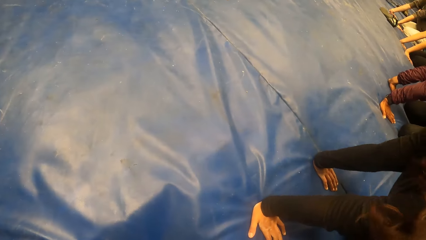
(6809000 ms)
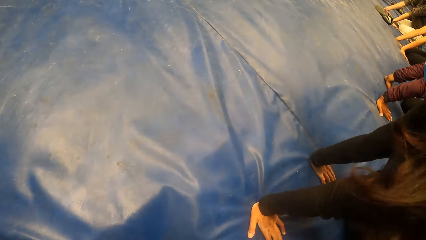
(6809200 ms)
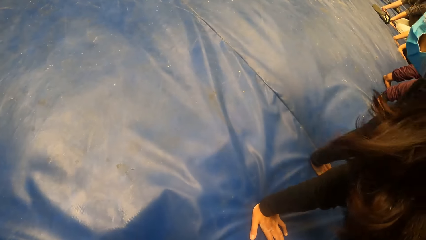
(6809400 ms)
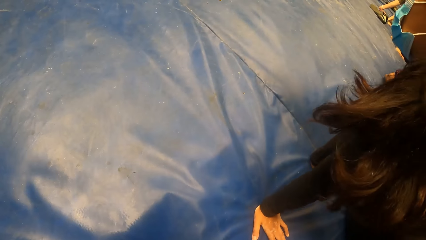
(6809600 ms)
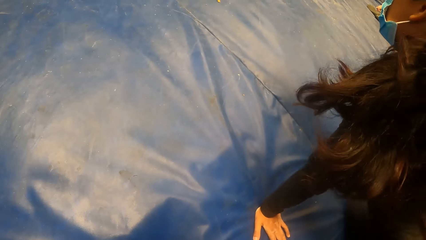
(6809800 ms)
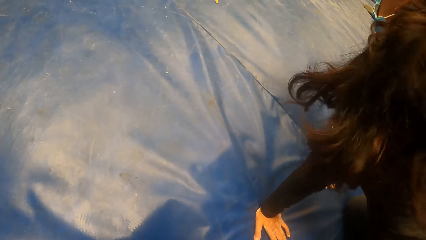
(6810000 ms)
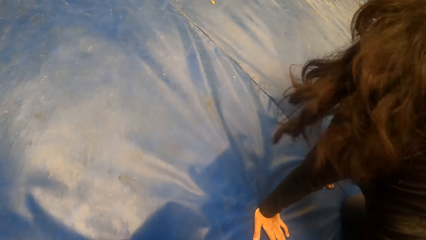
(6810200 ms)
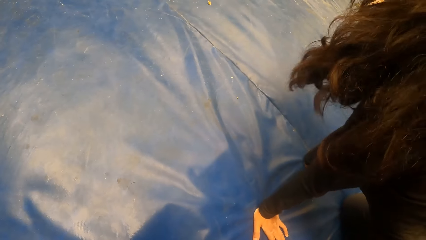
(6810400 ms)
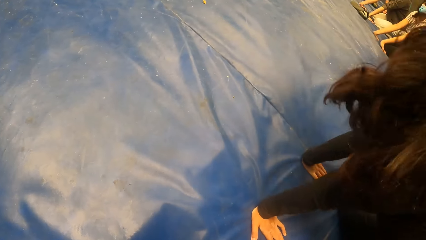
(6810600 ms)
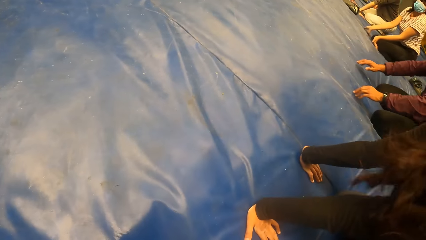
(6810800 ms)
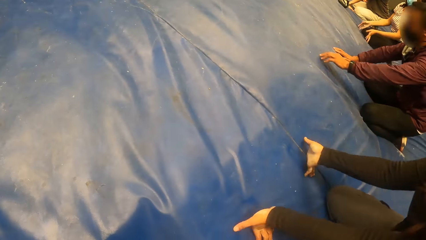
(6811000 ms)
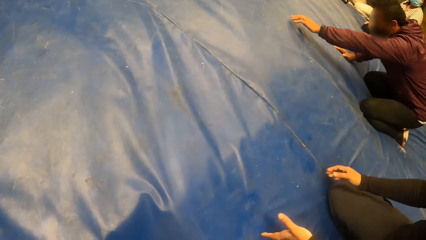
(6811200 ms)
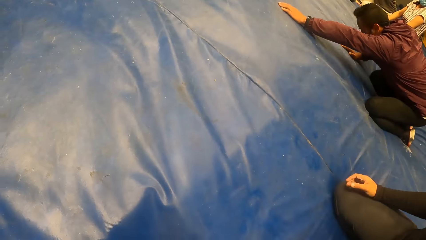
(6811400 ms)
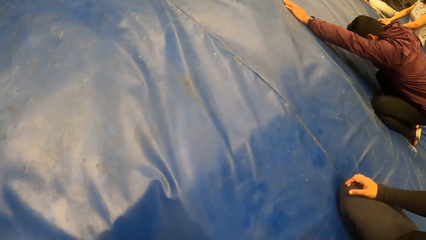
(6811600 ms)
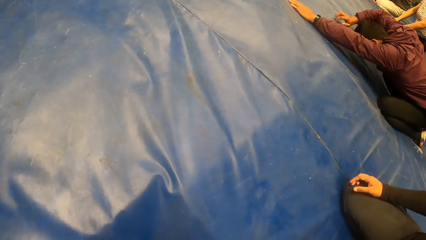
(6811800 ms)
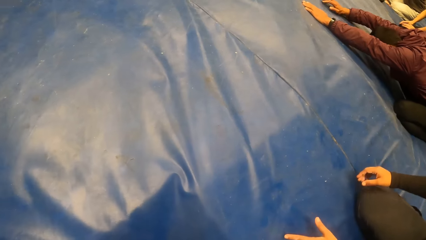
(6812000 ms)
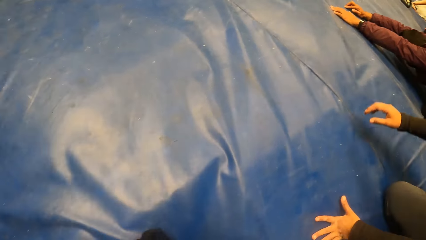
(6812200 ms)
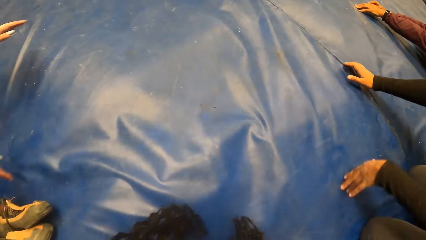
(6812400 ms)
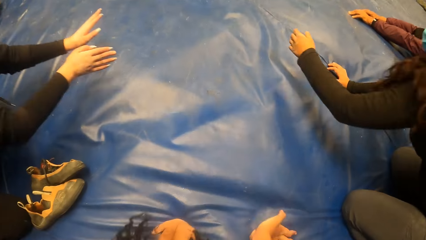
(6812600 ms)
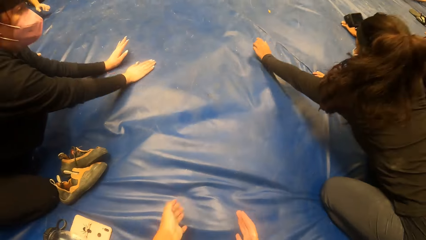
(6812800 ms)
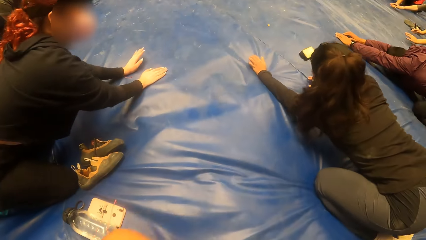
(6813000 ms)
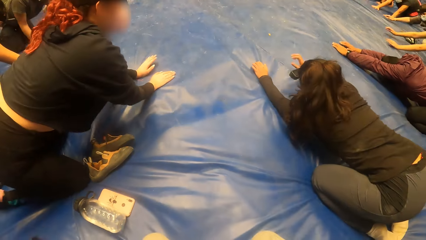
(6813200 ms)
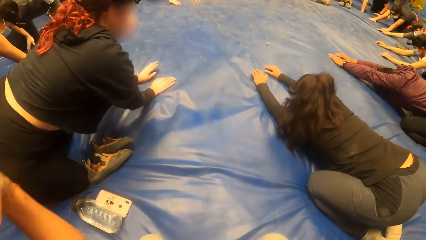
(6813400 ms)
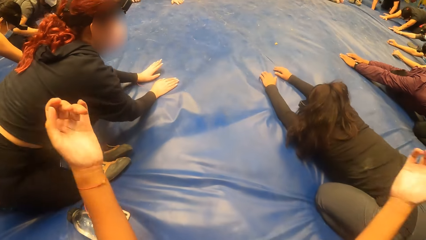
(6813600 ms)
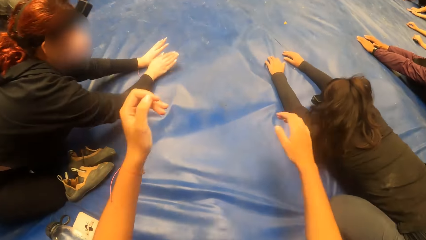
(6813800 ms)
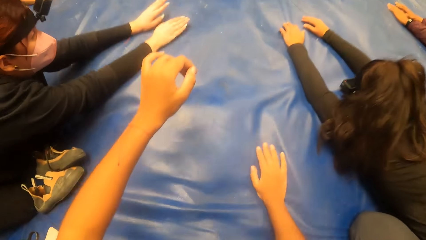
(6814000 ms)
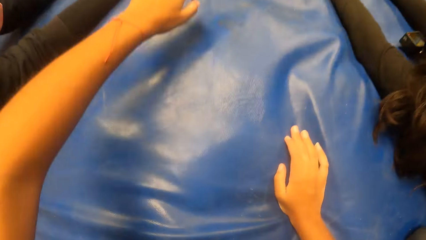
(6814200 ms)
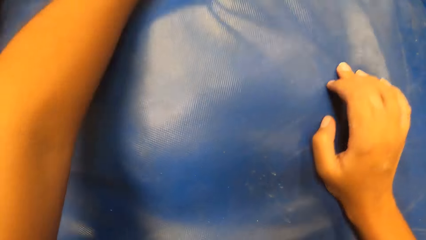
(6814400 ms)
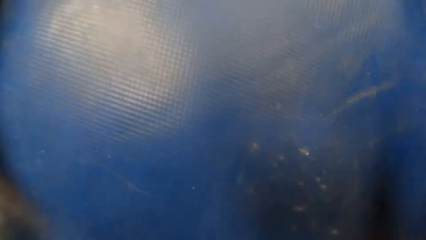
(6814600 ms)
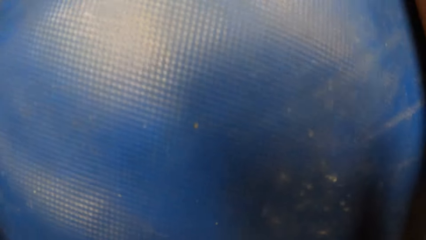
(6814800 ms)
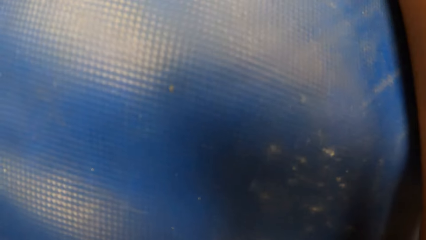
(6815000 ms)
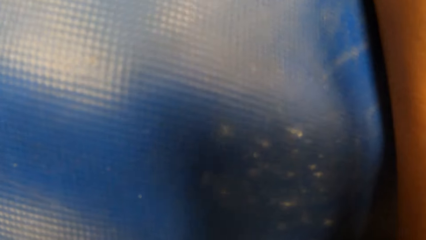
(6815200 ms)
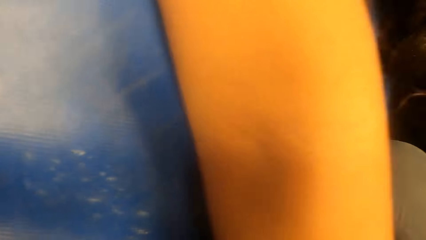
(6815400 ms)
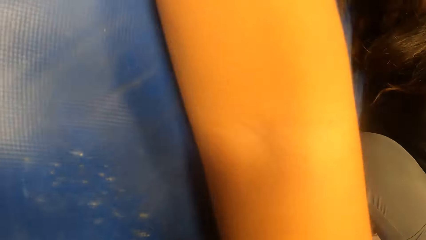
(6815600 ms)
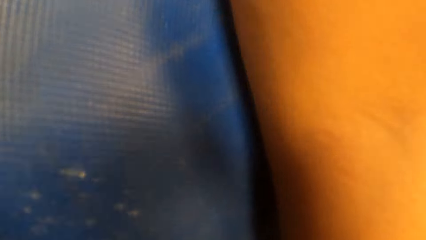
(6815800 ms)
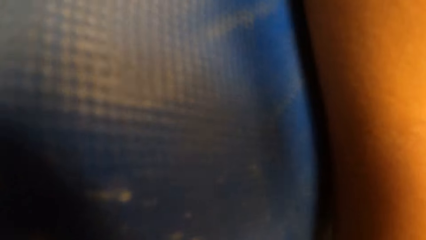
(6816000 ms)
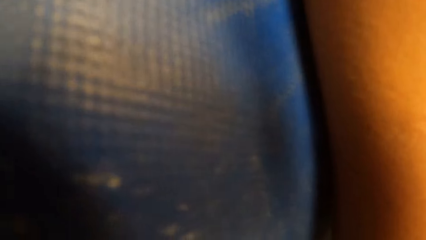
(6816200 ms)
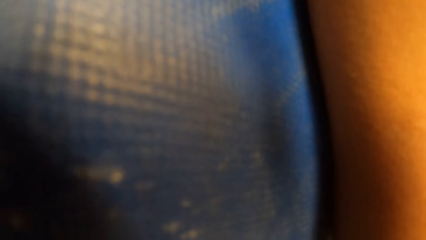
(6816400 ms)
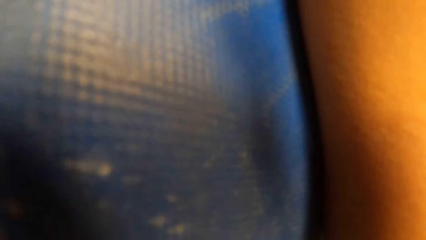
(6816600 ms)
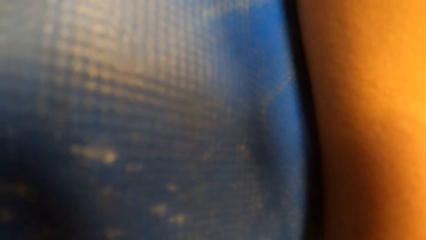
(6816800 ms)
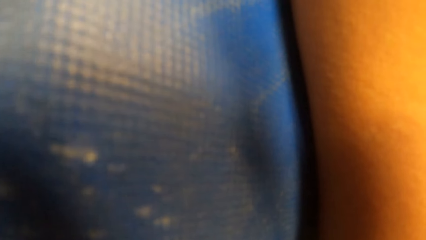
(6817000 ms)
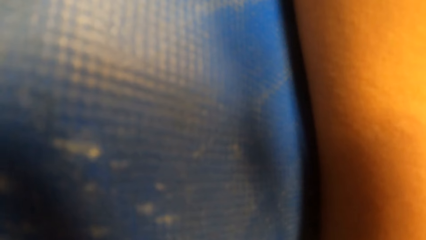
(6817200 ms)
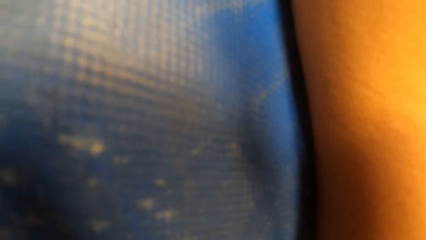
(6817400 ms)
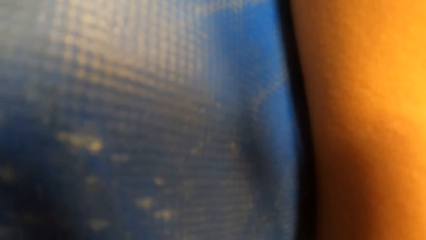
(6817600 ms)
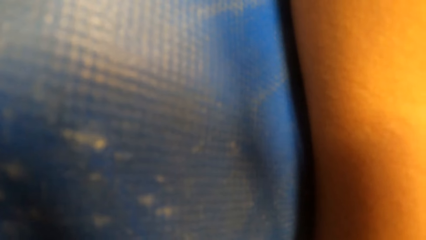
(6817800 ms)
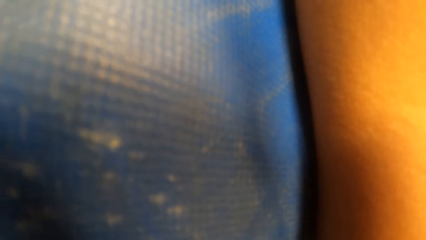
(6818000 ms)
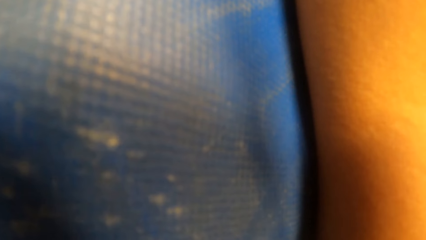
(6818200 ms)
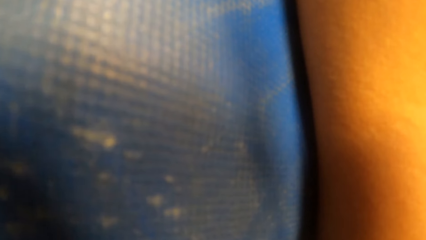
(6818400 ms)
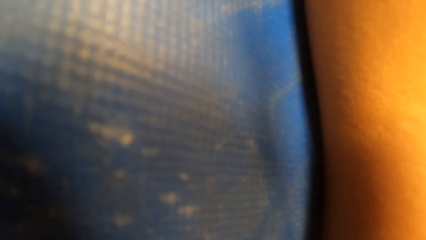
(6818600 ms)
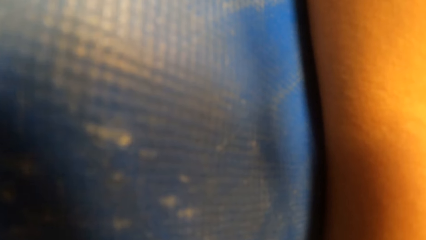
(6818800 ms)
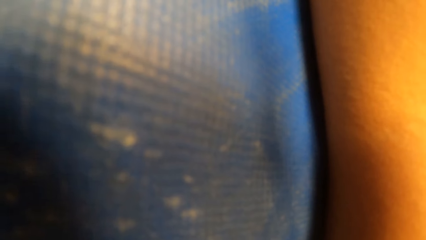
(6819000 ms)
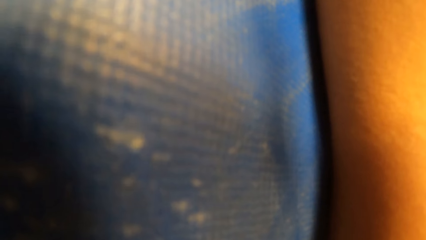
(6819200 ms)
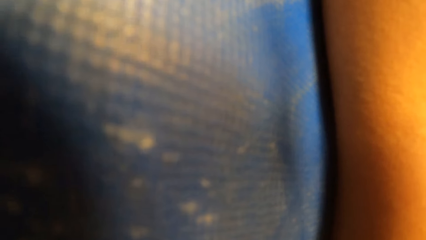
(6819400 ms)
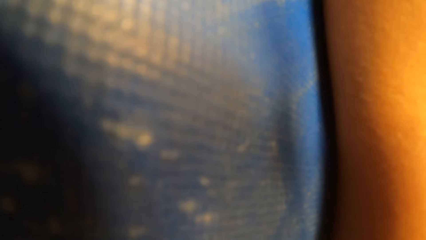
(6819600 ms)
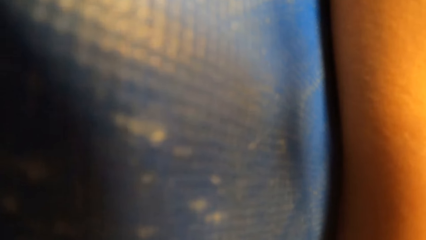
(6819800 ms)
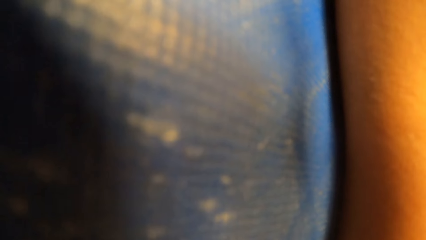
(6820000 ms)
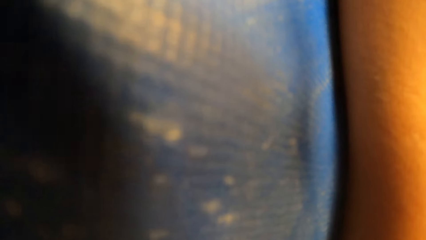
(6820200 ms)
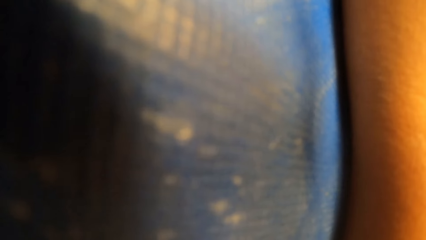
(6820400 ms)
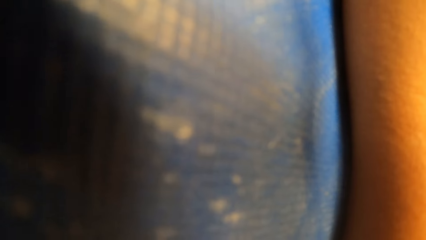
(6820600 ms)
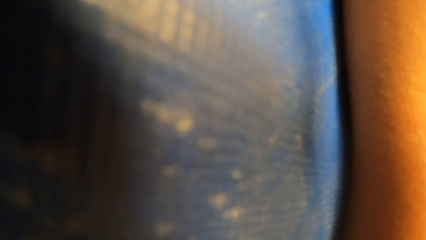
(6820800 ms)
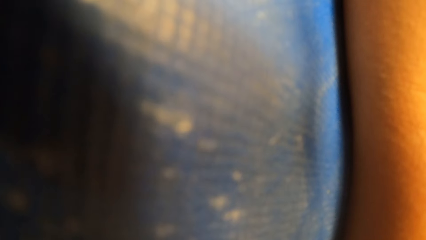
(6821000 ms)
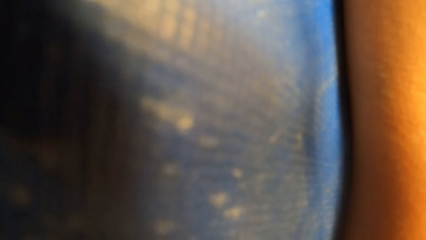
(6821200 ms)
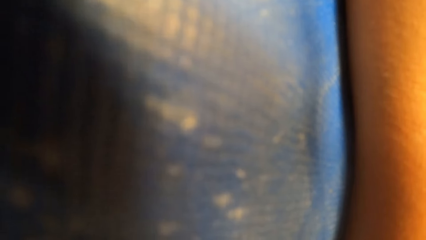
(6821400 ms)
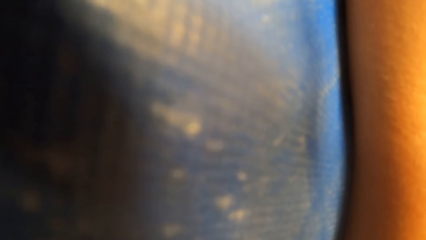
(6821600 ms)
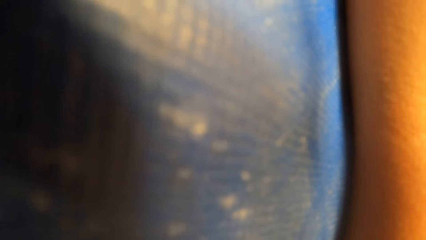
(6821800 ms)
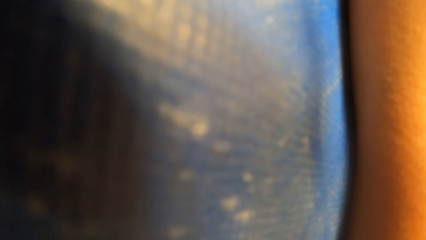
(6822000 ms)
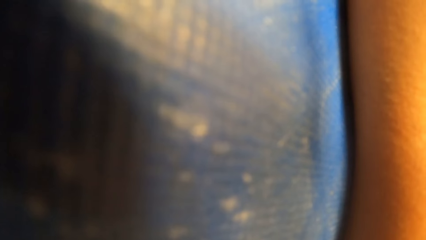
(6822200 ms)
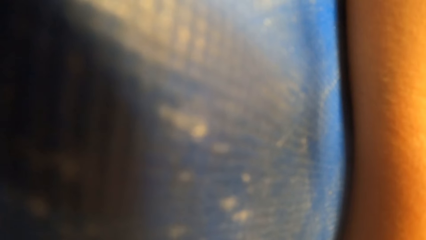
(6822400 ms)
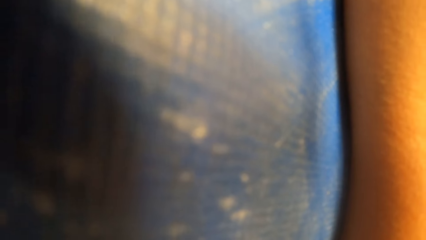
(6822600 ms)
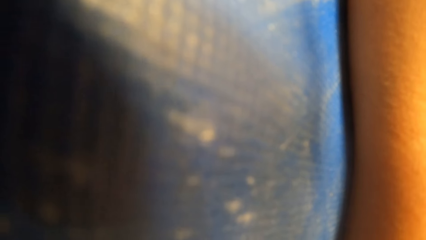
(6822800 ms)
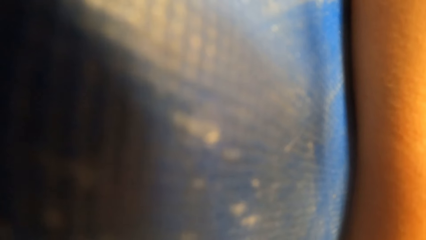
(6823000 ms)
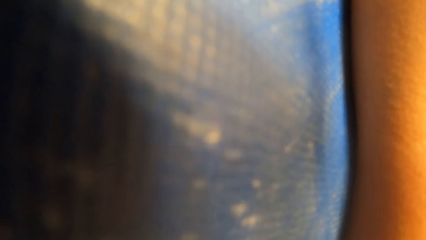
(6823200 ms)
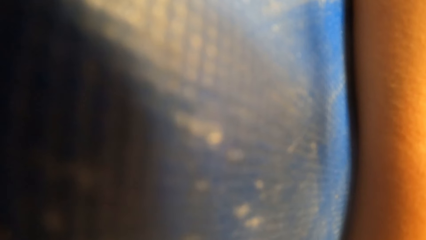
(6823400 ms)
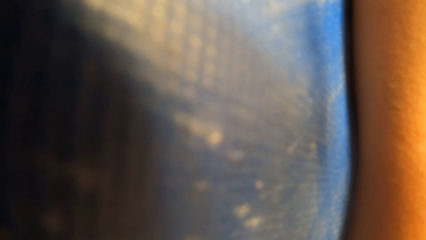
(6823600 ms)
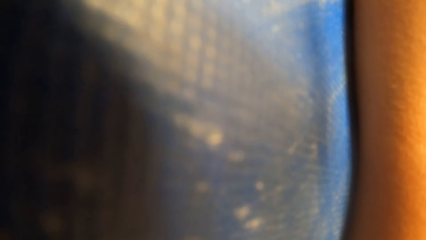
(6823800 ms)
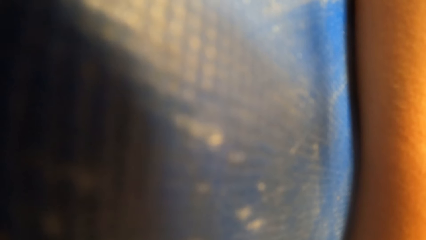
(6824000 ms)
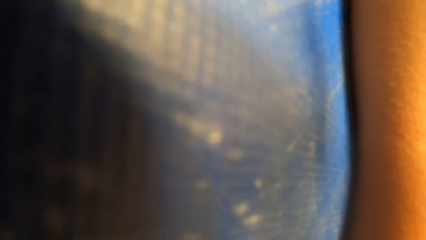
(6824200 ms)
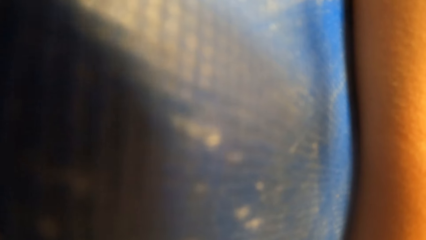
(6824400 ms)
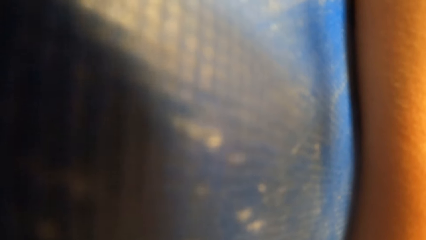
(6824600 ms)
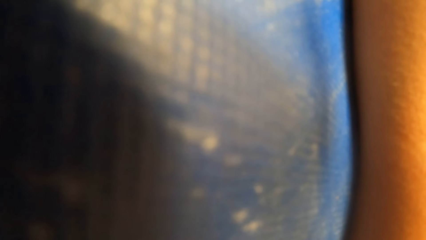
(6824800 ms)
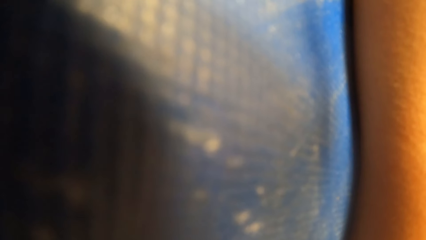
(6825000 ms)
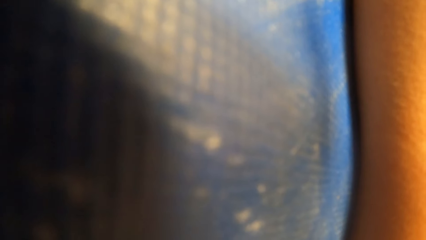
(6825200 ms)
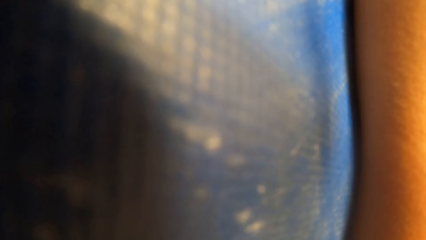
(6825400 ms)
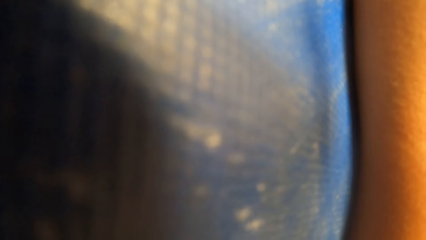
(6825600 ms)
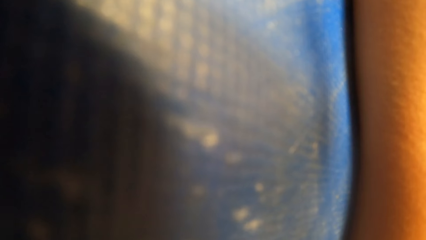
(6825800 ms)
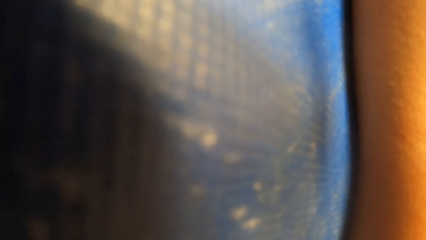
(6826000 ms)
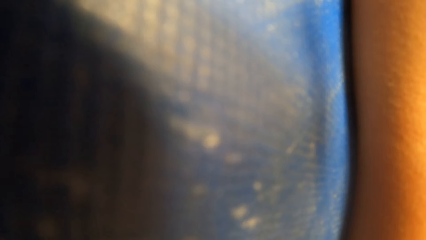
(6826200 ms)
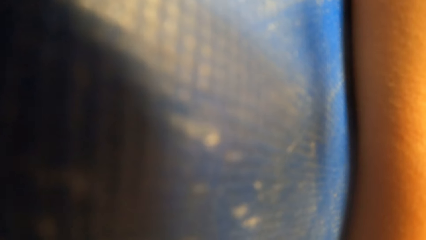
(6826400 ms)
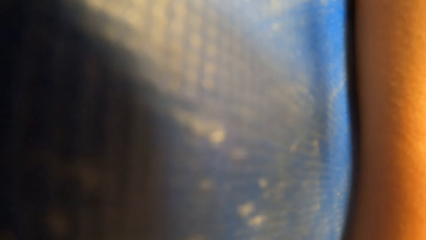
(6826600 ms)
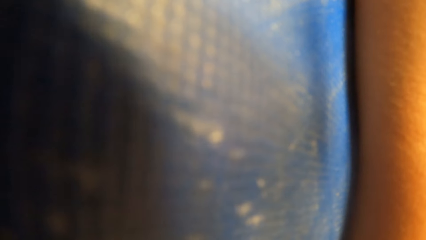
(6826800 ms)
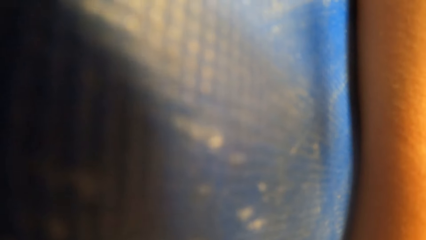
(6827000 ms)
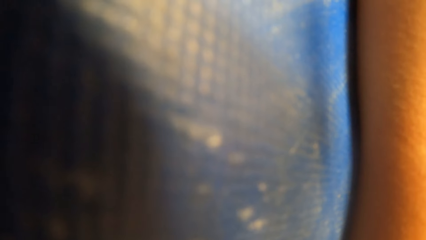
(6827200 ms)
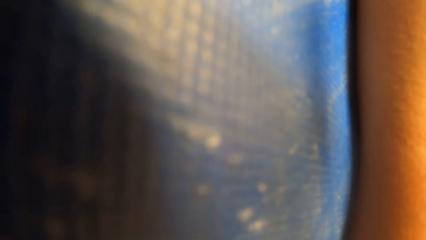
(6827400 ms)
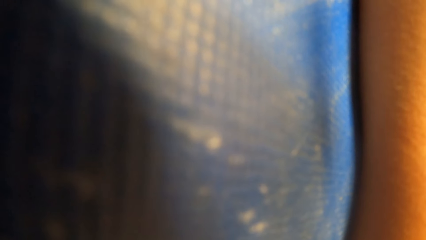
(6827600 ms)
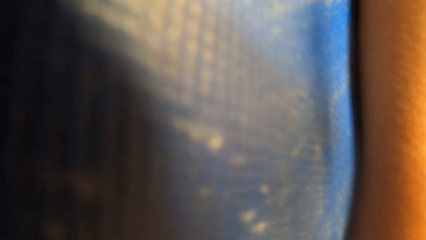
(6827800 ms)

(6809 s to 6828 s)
The camera wearer leans forward.
